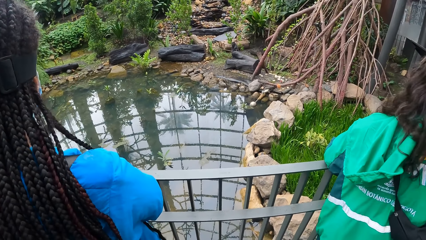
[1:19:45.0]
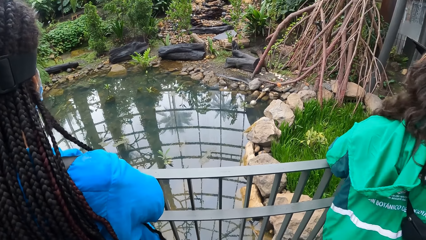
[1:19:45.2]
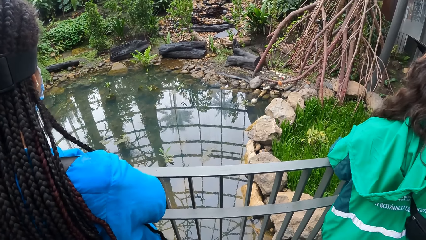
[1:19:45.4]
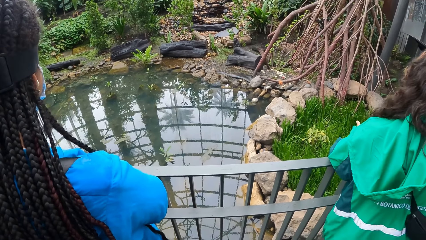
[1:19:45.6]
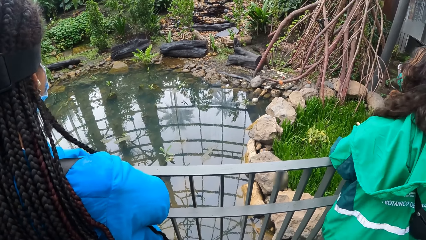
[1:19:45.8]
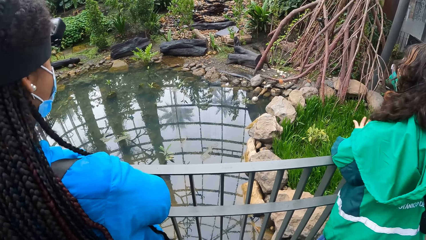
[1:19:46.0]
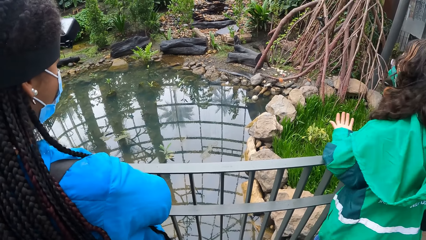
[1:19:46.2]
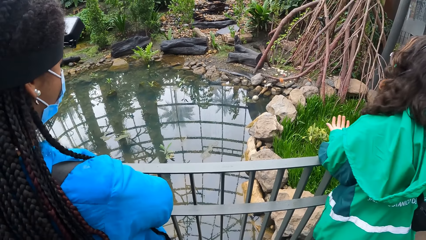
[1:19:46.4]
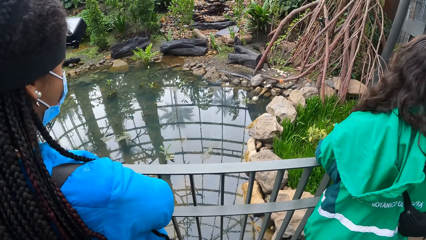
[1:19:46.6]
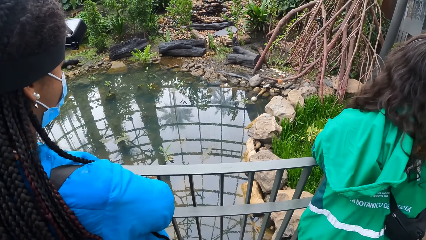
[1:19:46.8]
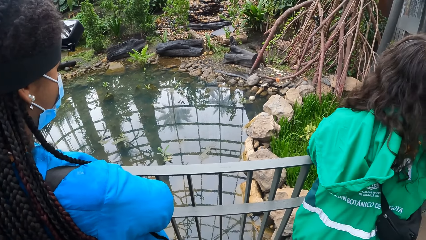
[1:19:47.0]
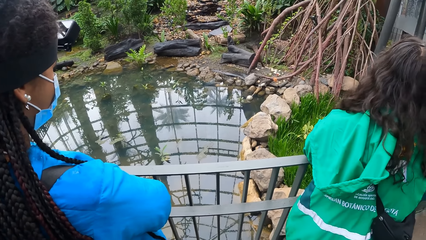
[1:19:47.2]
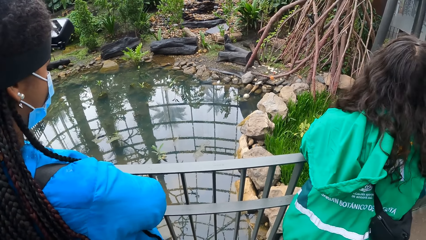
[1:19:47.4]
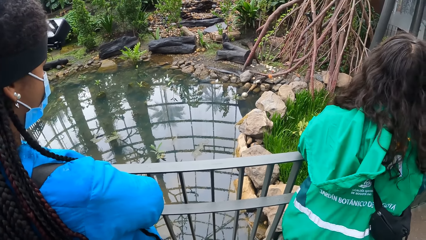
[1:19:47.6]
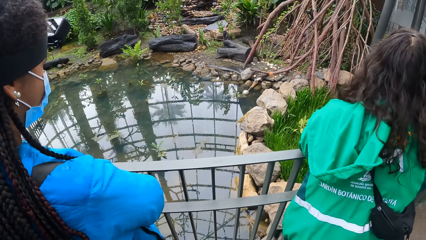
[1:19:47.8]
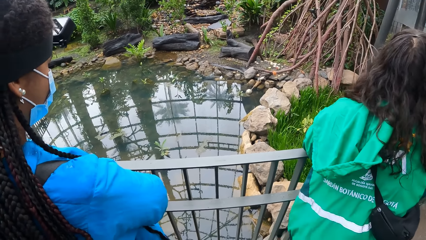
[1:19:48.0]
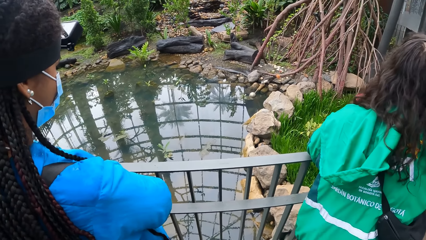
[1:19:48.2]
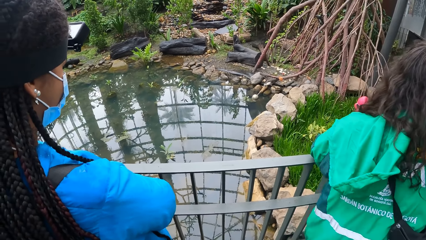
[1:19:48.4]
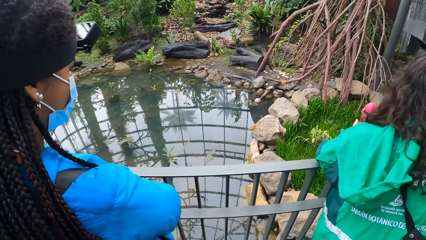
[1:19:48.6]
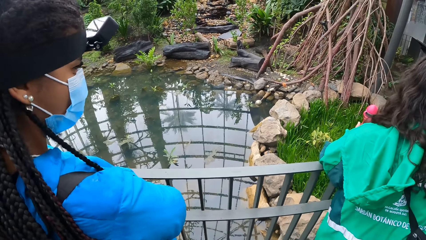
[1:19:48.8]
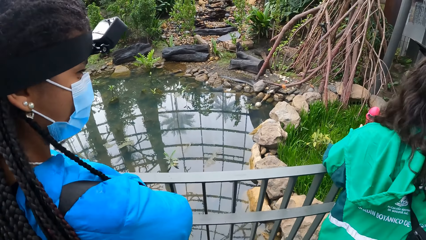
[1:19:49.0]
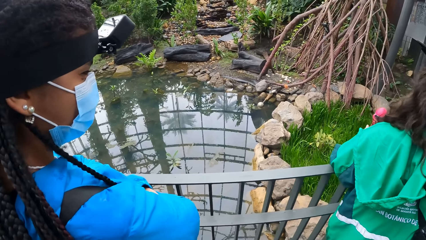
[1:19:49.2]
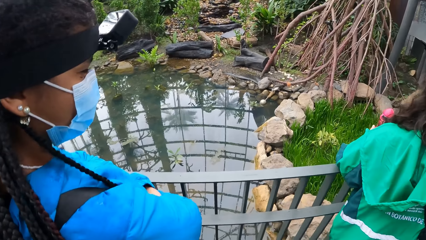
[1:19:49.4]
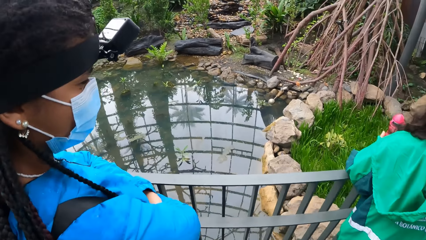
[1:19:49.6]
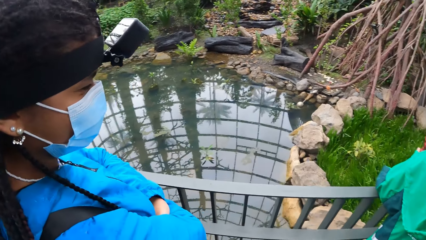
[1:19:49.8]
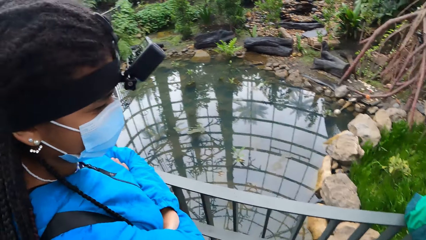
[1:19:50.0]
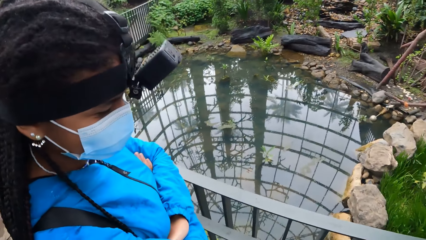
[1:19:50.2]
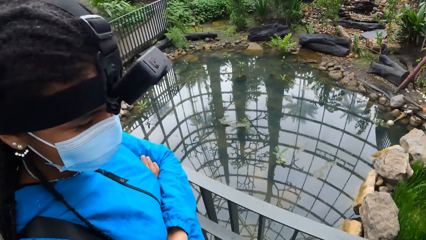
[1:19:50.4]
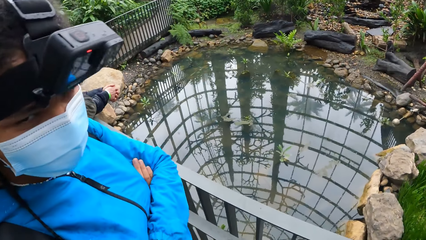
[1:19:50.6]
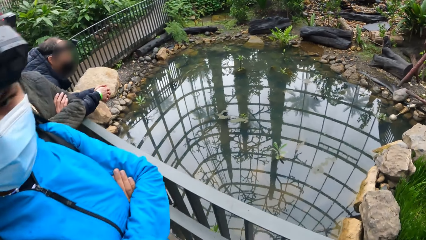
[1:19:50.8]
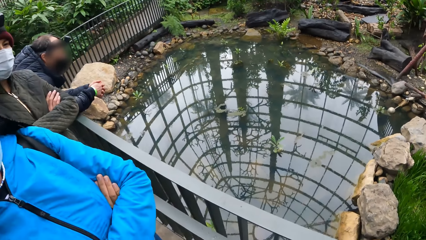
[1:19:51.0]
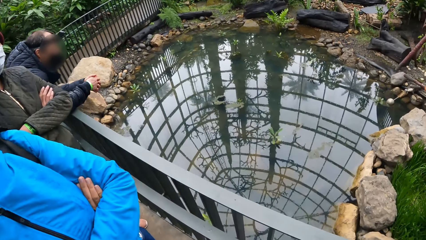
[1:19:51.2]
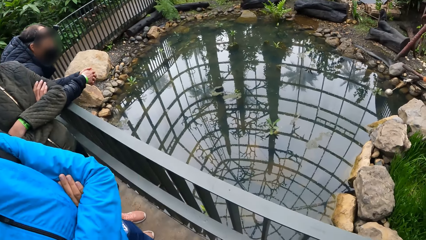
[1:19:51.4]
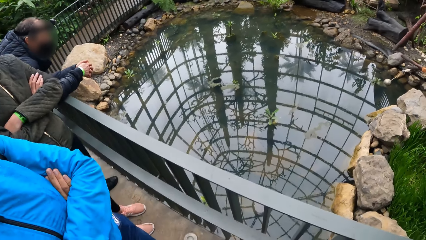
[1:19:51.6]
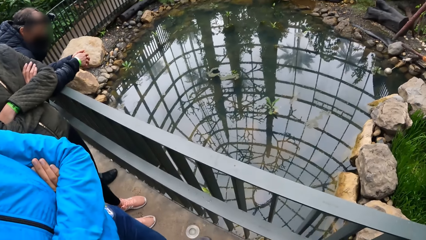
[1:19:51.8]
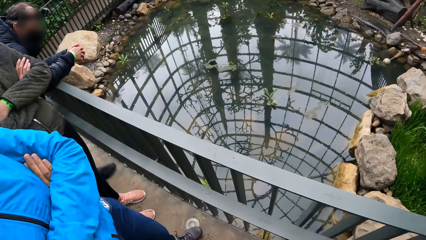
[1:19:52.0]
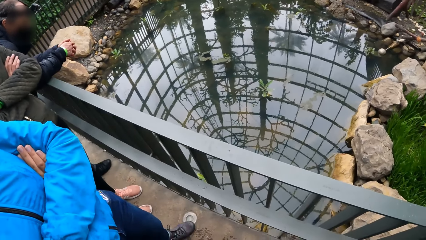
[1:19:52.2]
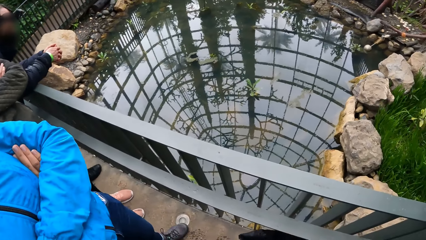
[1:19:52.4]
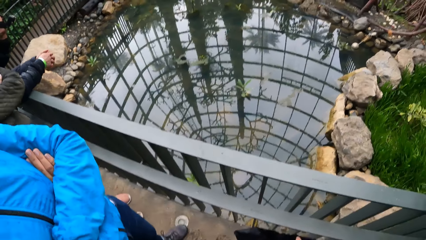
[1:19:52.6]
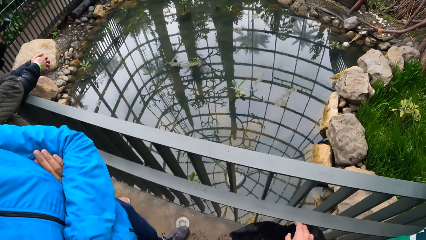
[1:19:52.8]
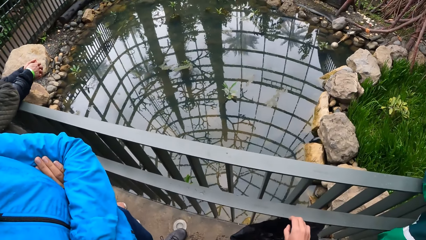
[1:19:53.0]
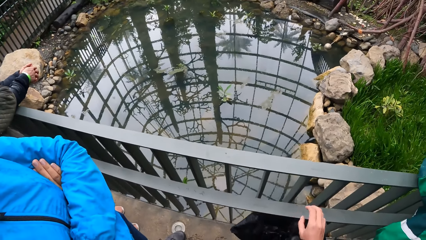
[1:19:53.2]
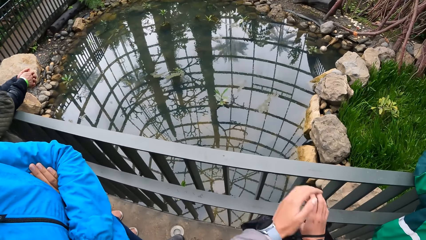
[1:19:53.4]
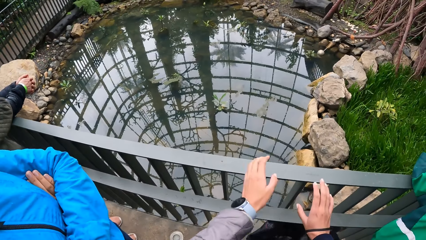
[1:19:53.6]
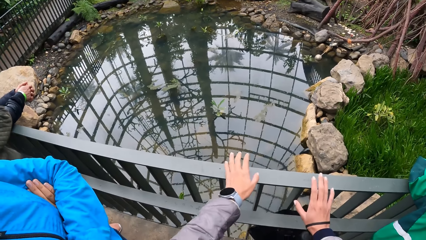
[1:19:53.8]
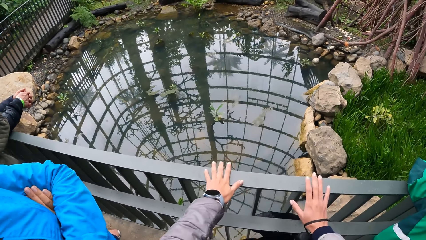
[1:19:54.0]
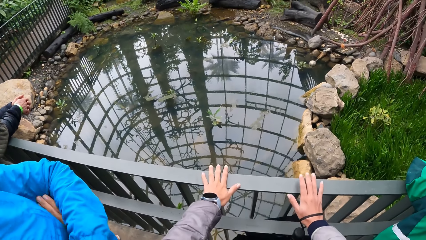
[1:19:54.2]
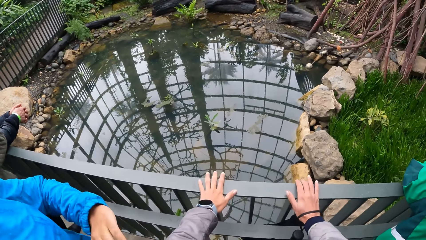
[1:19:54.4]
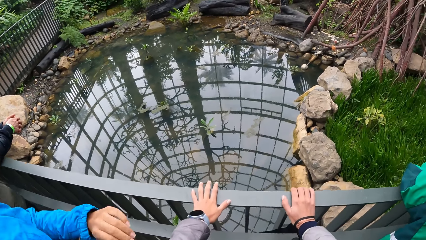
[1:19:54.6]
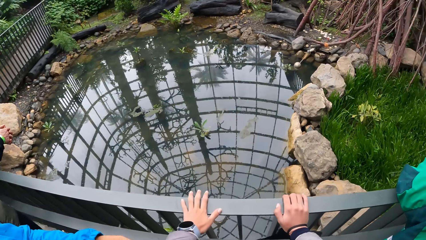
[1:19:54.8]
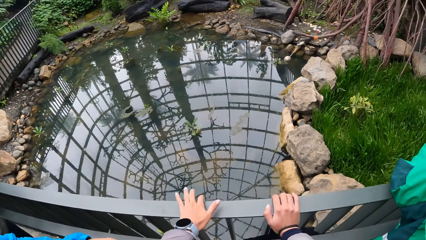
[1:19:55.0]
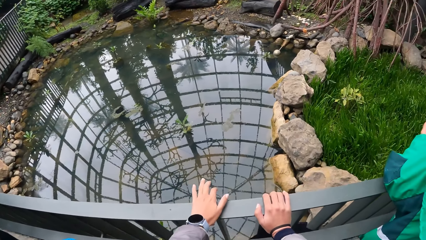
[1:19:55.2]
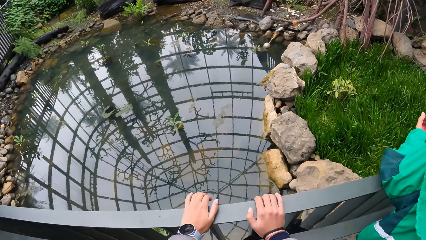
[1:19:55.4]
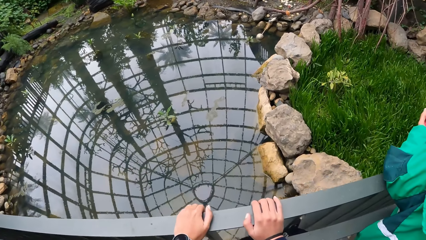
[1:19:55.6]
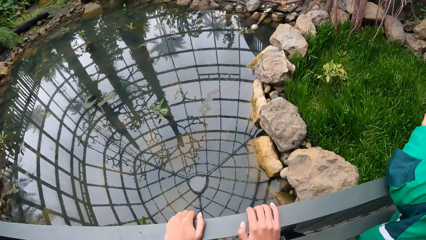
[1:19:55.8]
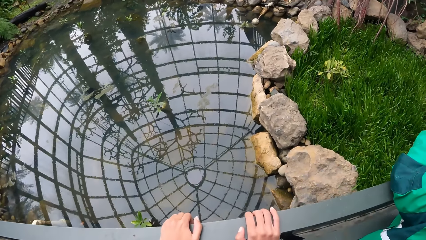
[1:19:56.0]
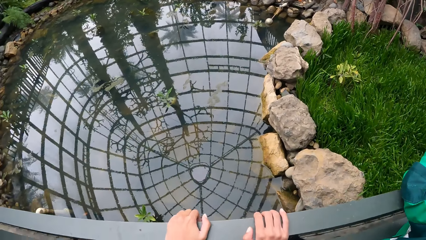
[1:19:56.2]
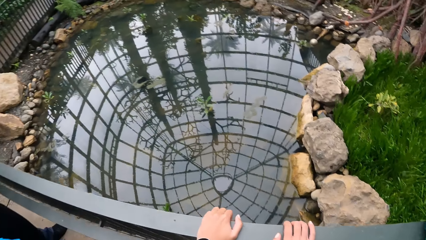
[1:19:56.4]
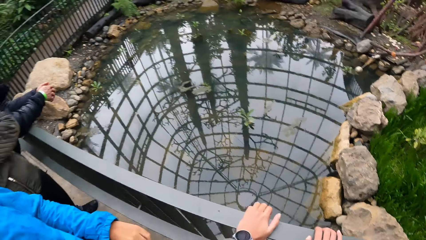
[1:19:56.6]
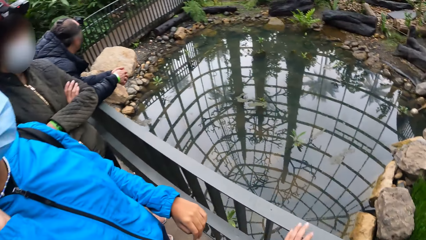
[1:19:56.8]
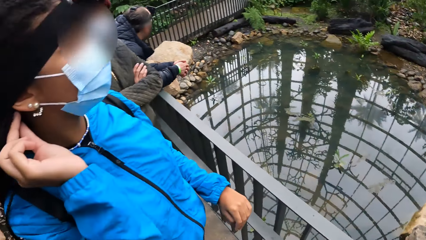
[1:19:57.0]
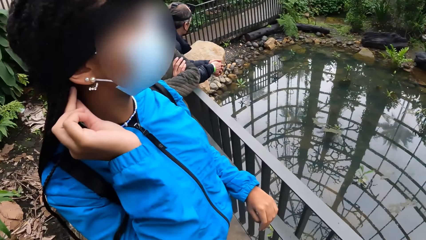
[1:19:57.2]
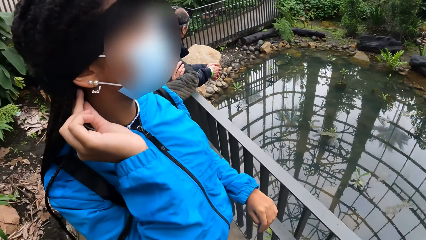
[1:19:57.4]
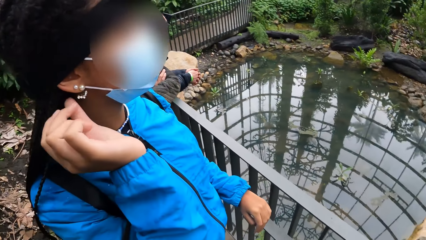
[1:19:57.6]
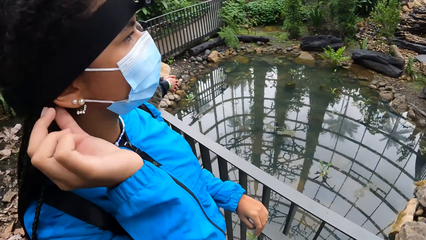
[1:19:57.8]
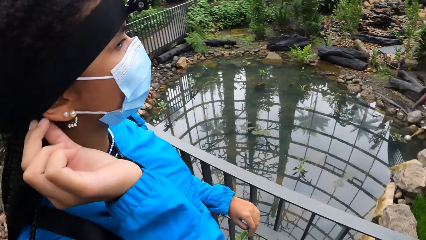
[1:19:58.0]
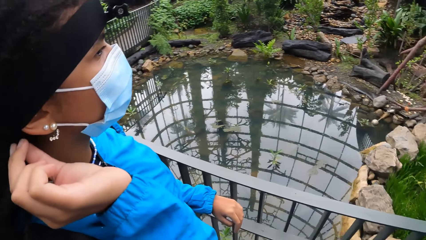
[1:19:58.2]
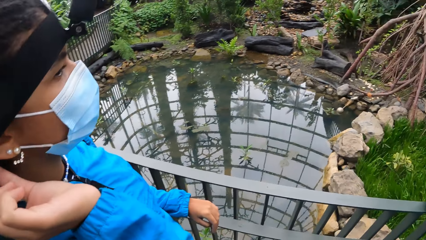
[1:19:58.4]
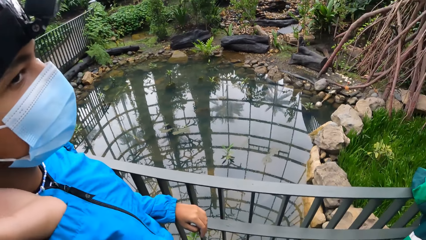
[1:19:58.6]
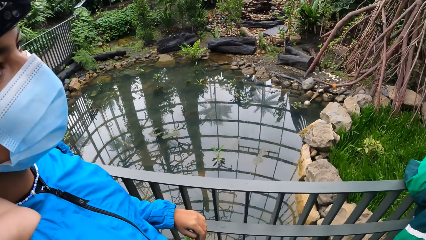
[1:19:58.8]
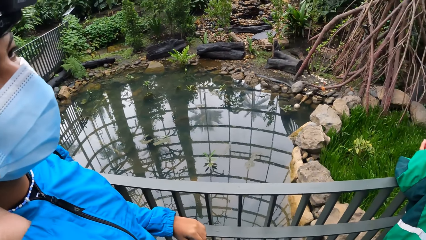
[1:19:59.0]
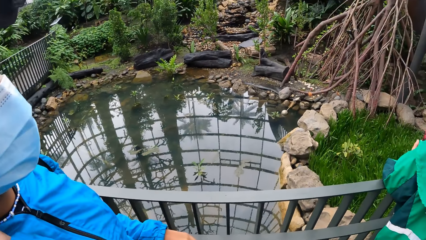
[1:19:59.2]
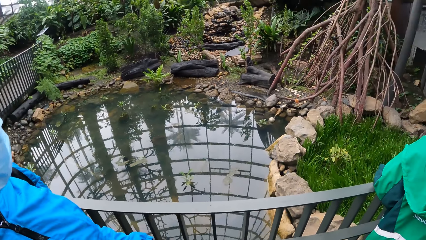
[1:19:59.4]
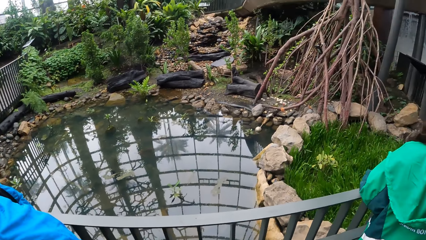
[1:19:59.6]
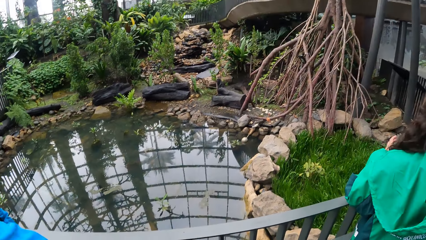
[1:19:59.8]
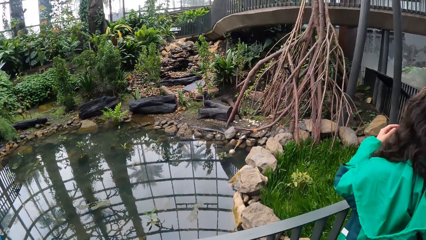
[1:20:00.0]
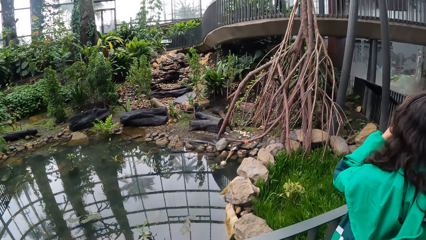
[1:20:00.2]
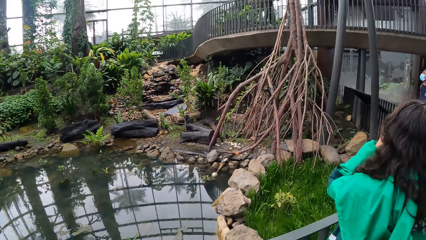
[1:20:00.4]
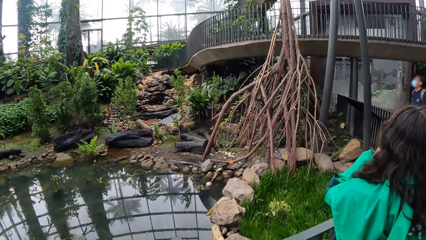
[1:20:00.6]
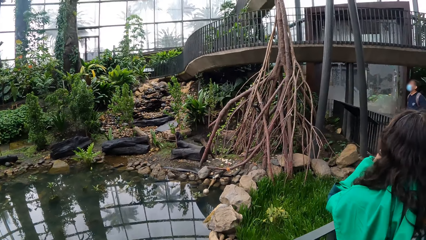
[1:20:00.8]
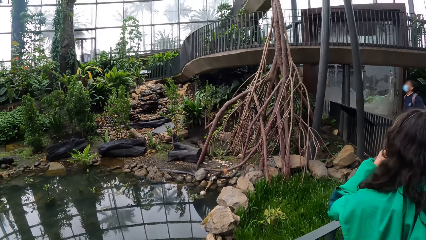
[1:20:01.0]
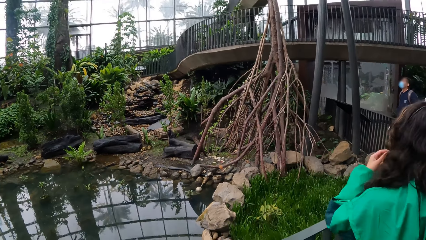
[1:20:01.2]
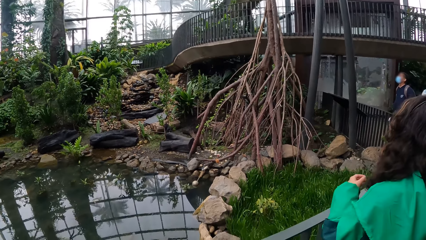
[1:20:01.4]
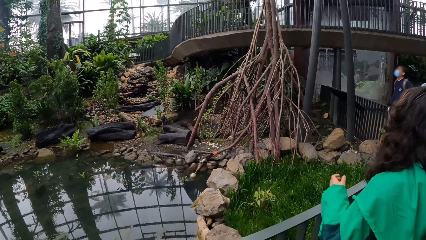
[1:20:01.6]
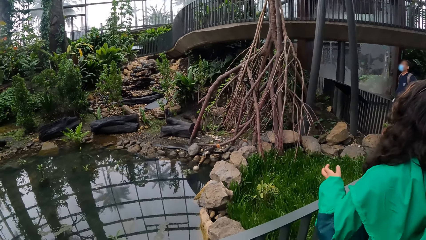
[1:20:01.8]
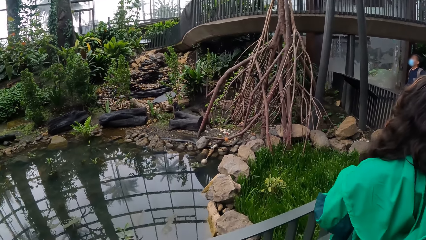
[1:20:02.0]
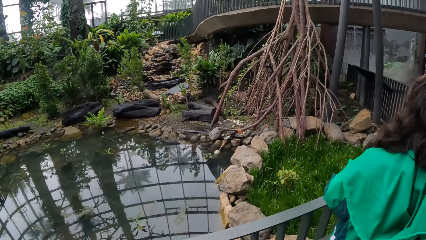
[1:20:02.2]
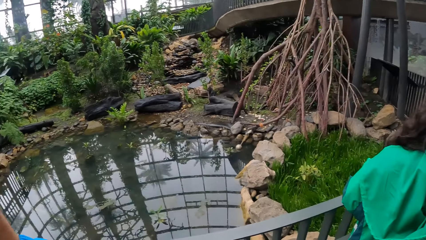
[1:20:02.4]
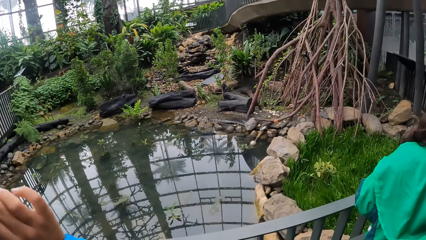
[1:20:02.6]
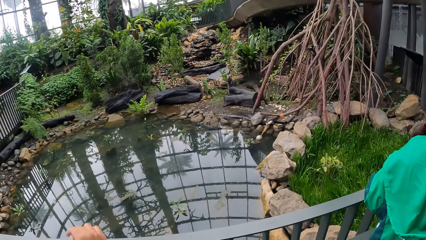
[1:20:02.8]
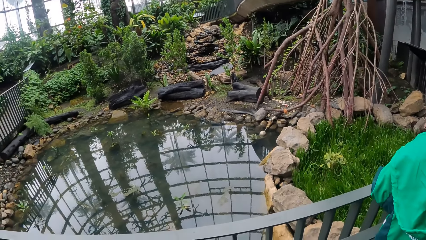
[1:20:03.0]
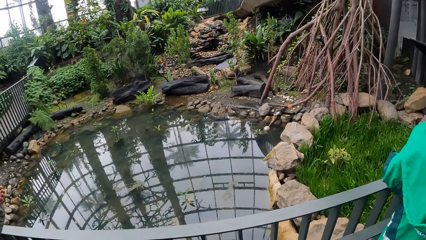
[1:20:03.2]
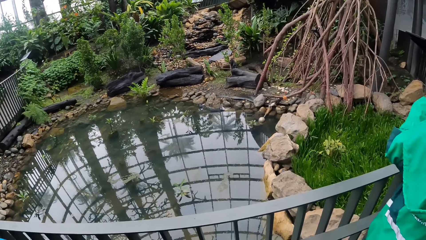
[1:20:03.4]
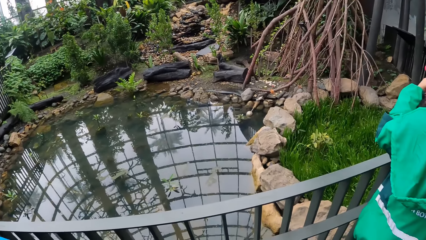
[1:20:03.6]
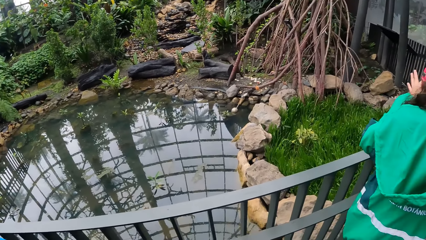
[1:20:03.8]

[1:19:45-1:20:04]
The camera wearer looks around the compound. She looks at the waters. She places both hands on the iron railing. She removes her left hand from the iron railing. She looks around the compound. A woman removes her left elbow from the iron railing. The woman converses with the team.
